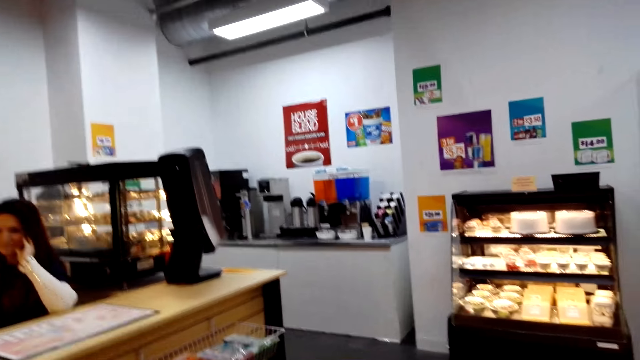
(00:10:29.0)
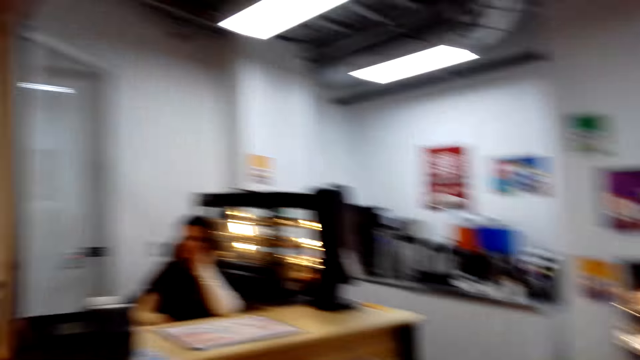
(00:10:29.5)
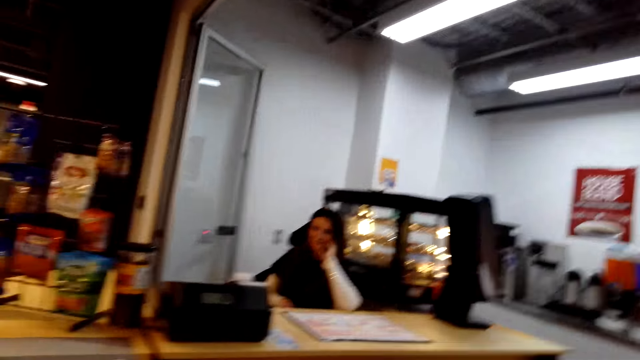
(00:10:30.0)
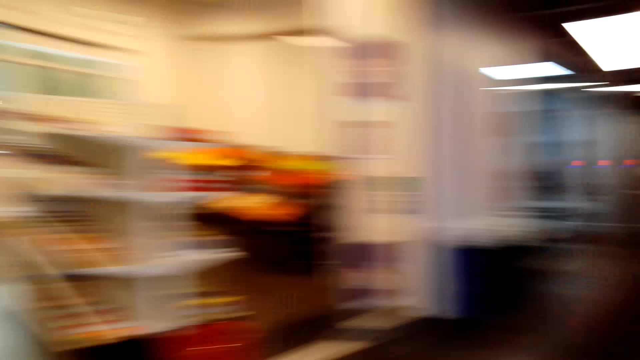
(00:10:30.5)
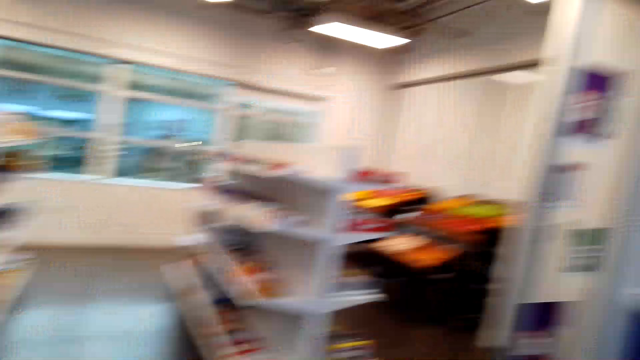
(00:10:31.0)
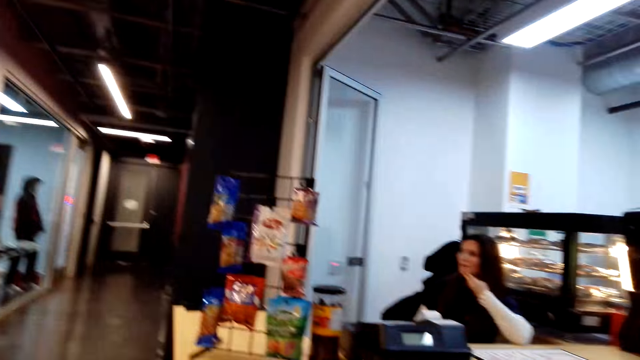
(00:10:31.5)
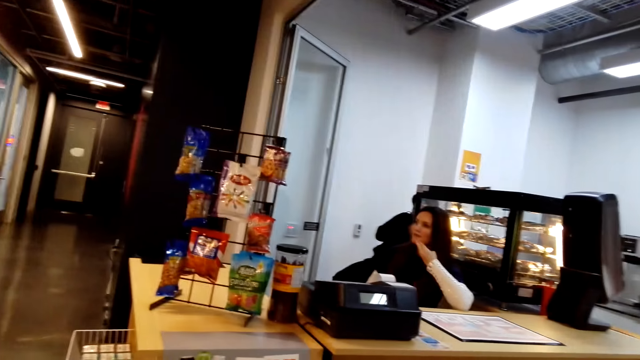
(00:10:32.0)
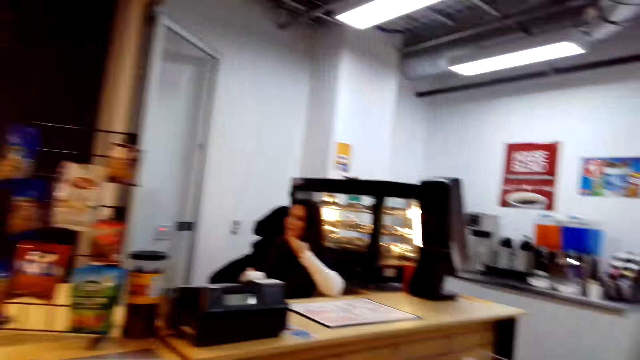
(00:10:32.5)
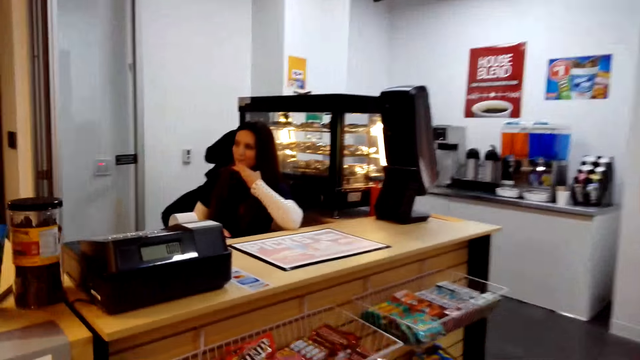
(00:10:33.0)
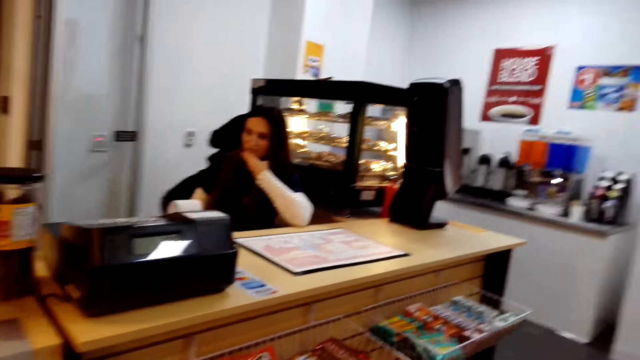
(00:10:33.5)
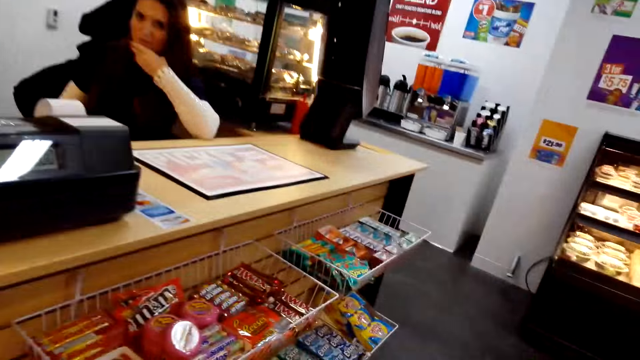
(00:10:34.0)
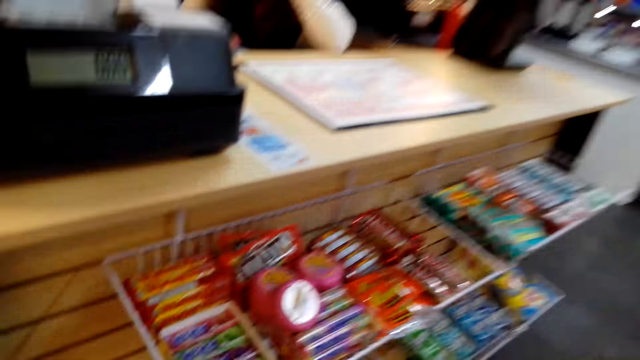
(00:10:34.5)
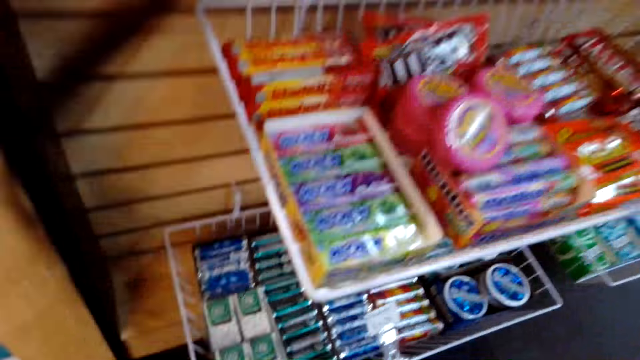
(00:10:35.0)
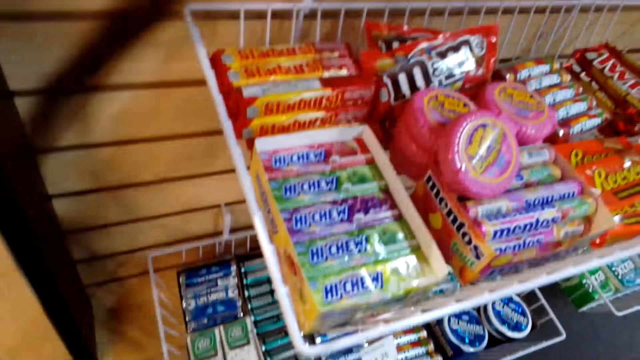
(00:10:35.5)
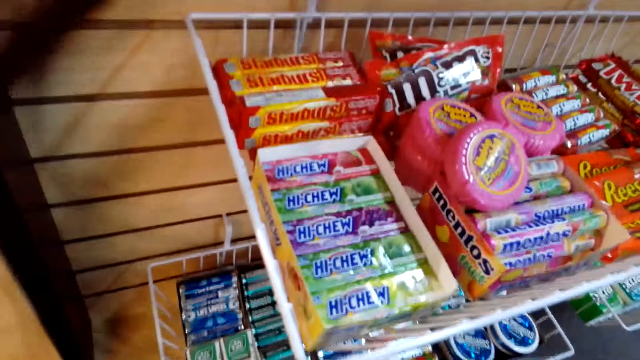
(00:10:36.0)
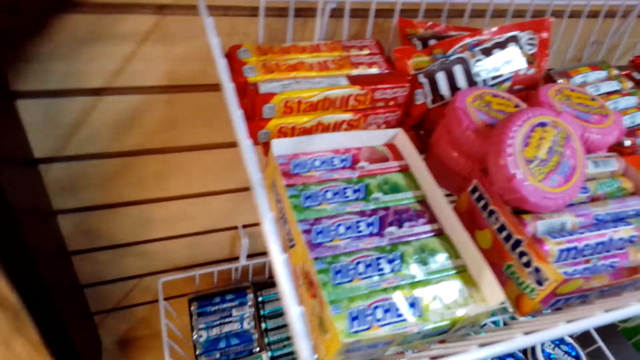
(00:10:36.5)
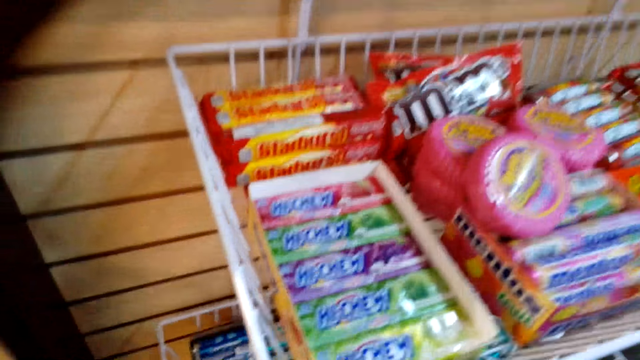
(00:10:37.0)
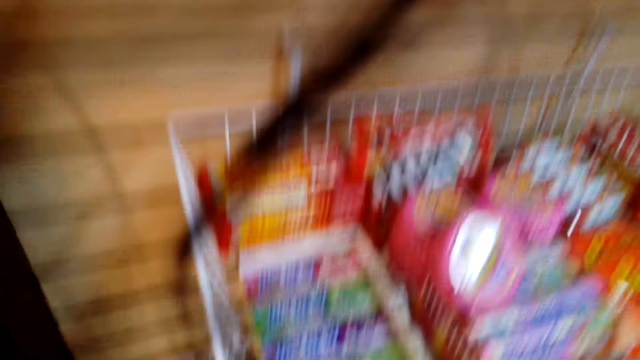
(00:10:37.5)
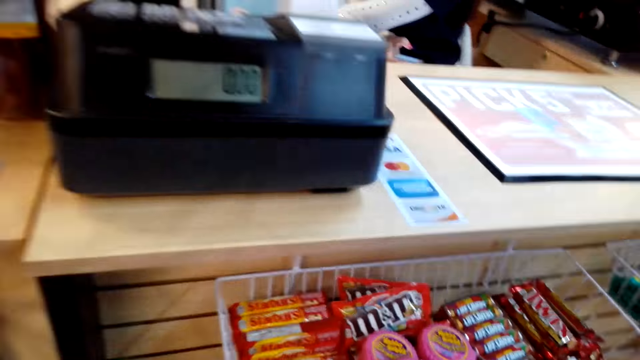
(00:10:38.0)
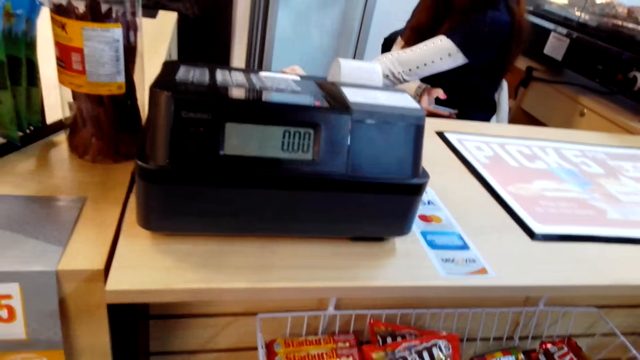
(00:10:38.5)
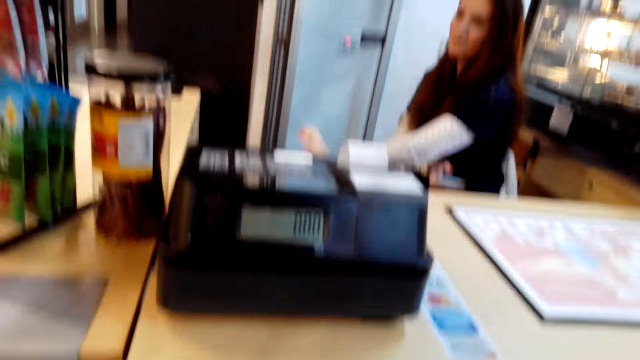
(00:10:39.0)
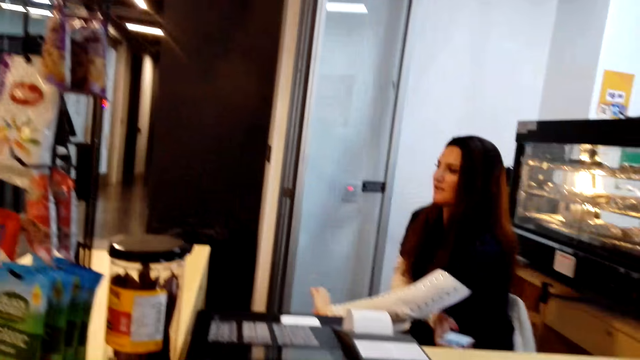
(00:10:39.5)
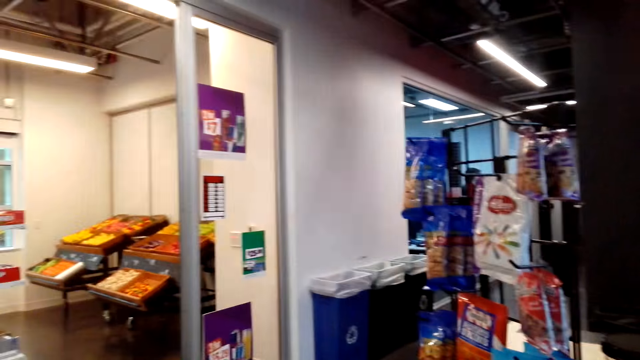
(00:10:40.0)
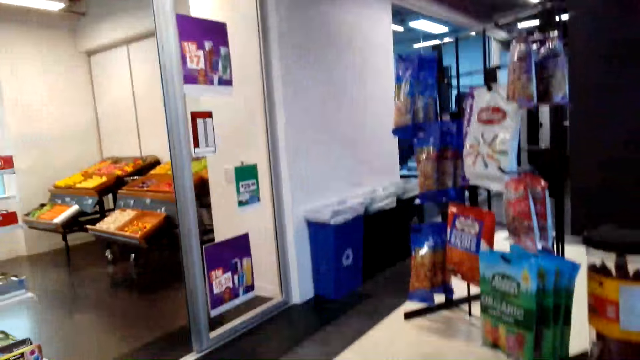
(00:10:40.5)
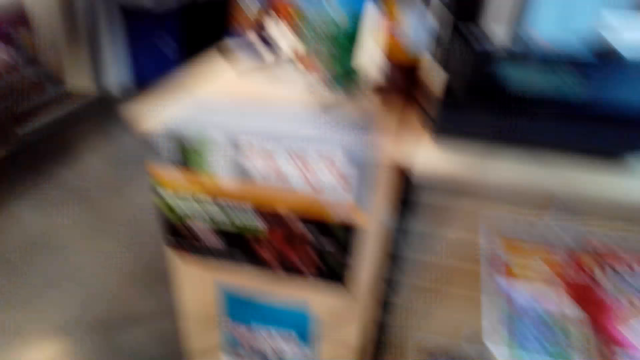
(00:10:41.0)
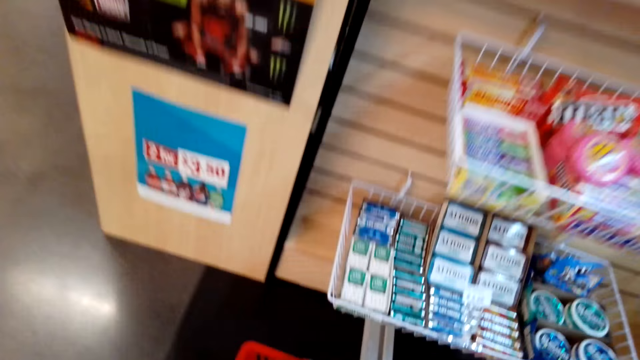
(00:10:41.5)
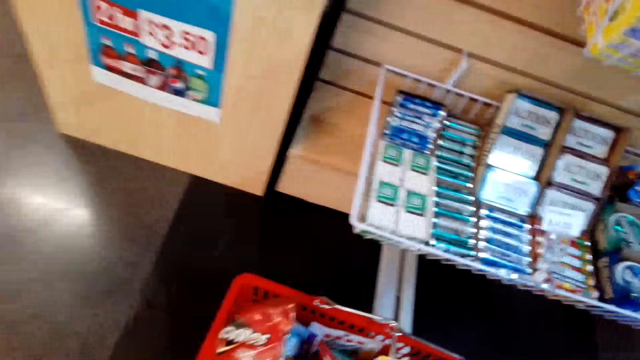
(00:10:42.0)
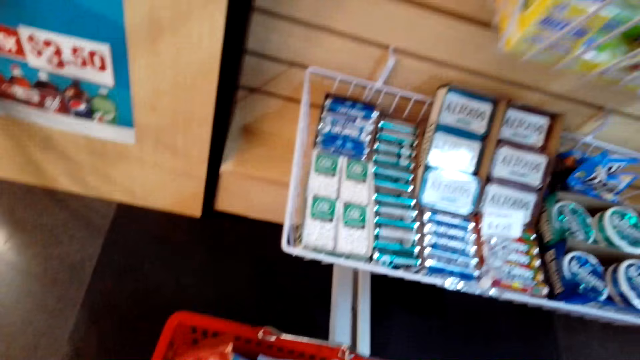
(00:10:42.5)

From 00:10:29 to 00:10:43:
The camera wearer looks around the supermarket. They put down a shopping basket. They look at the items on the shelves. They look at the door.

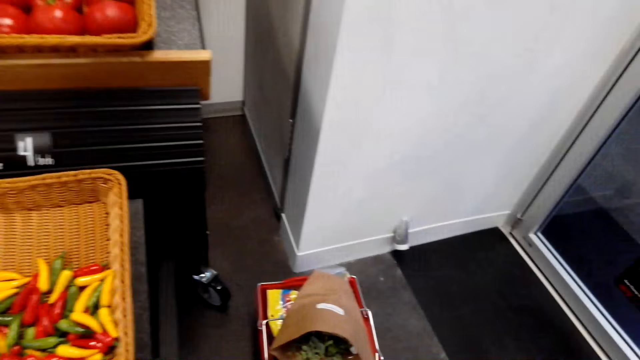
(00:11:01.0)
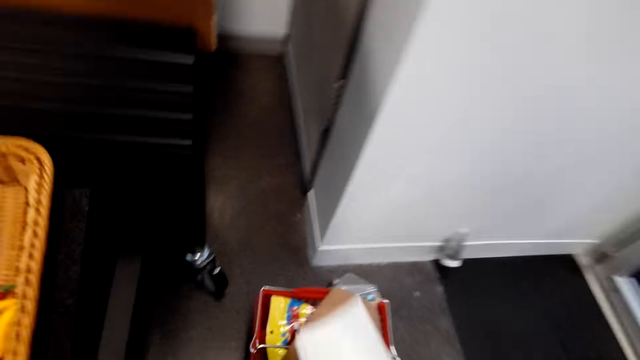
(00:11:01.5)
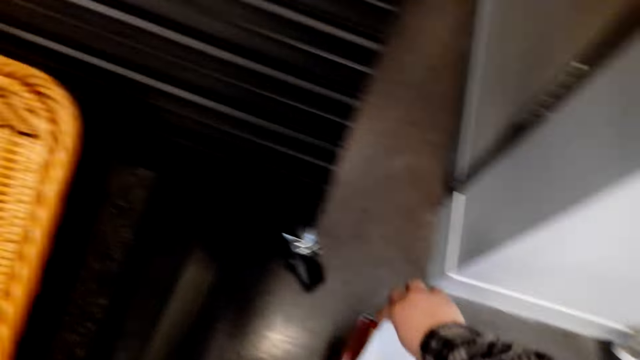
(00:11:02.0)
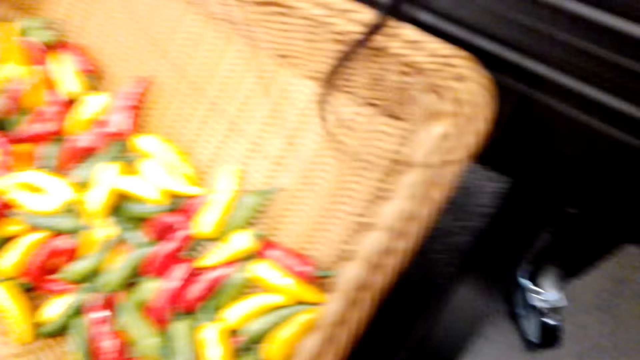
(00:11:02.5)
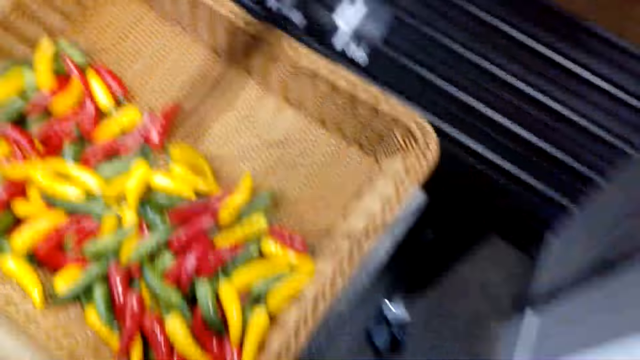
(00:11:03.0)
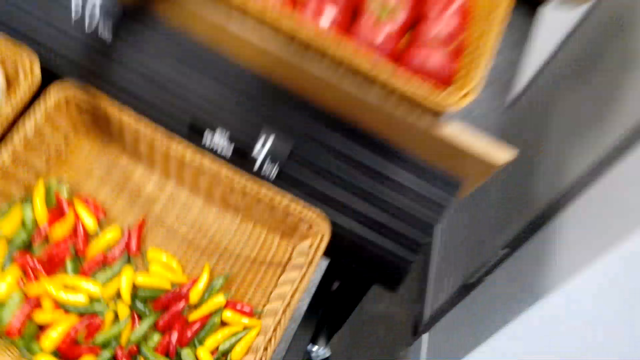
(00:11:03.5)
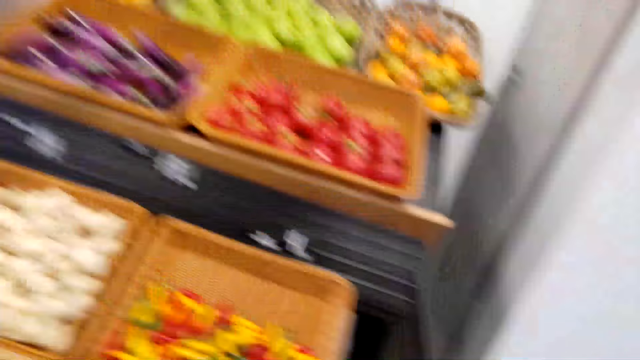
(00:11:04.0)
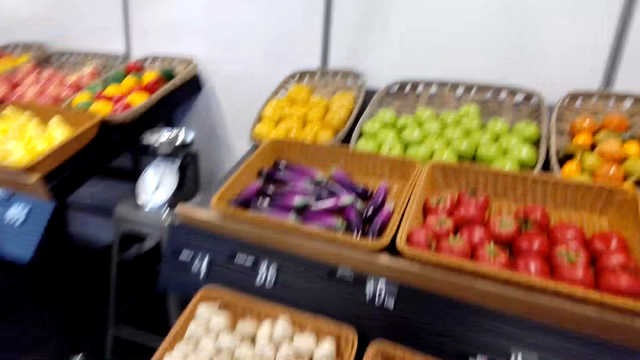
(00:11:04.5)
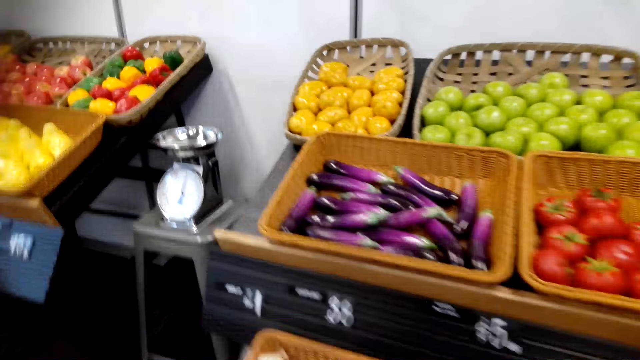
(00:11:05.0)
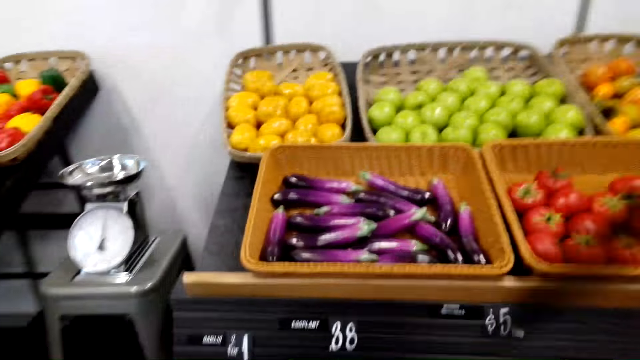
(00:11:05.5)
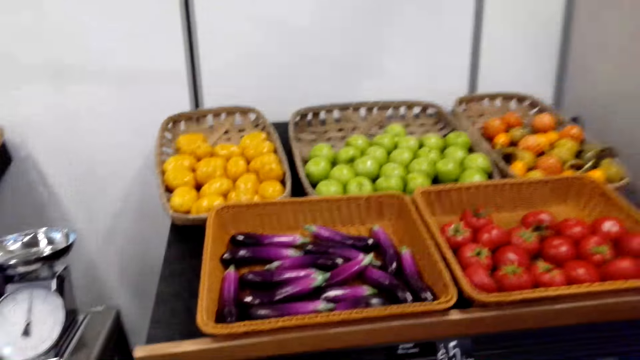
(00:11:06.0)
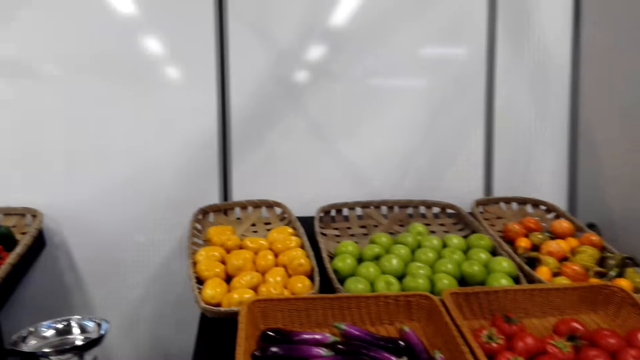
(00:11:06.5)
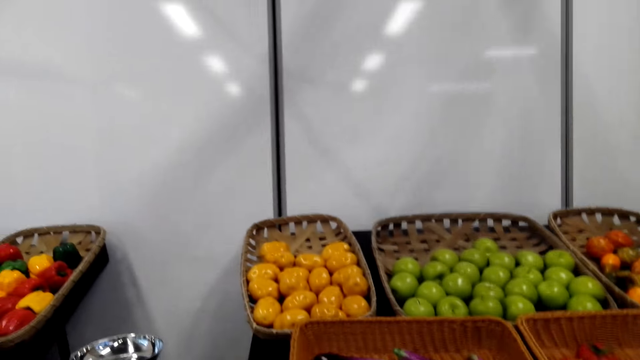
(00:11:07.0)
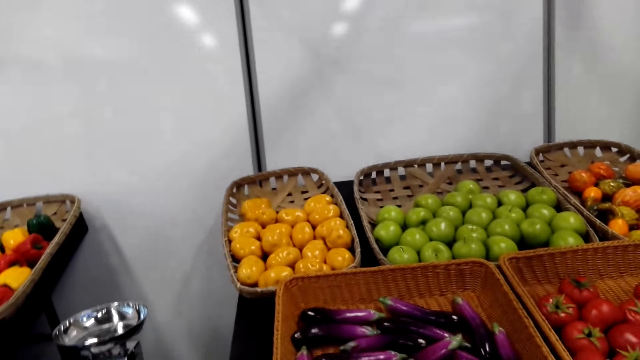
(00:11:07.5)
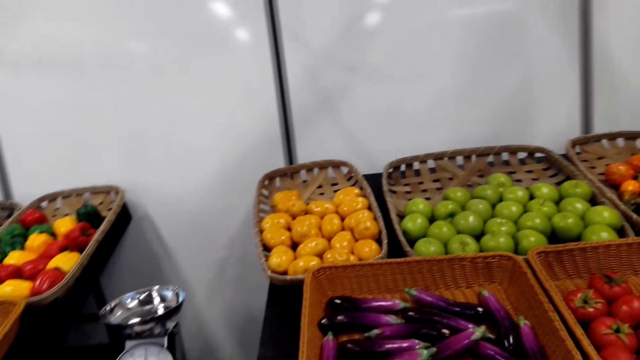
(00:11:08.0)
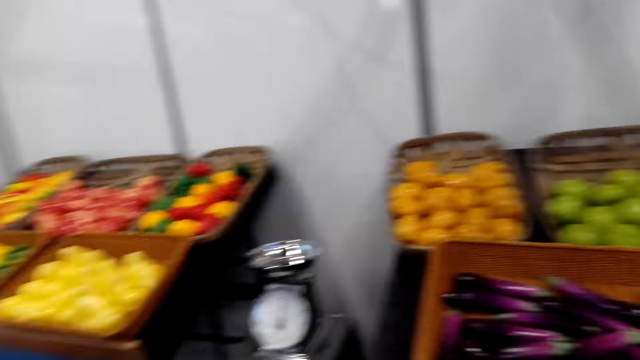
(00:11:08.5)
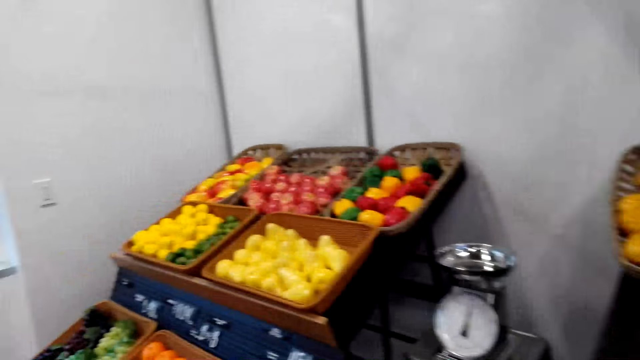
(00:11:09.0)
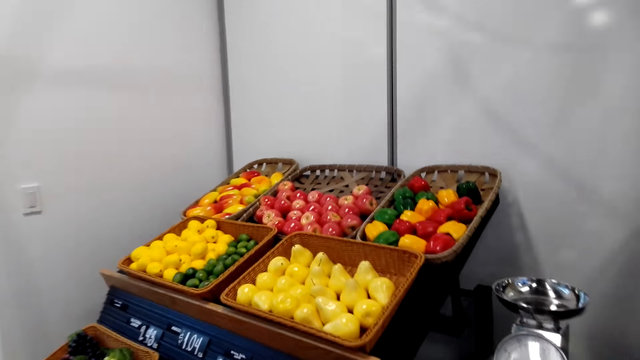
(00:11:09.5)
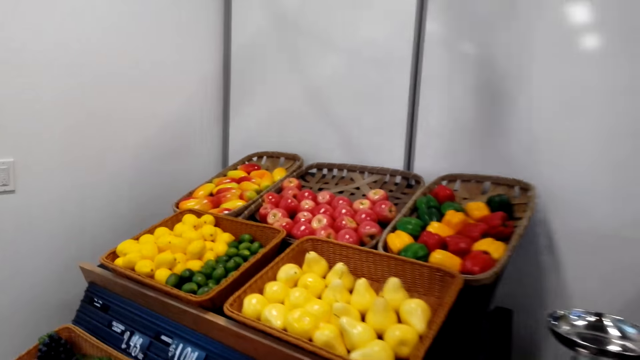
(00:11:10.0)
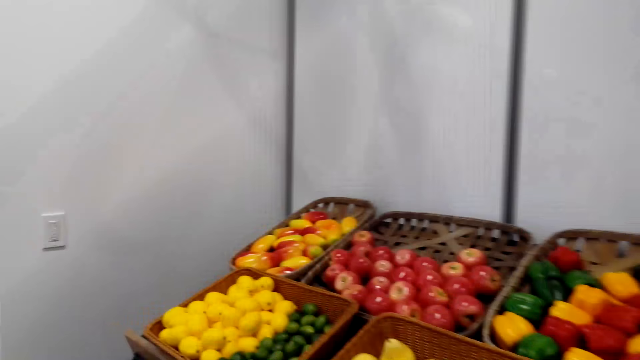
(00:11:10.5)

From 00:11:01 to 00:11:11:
The camera wearer puts a paper in a shopping basket. They look at the groceries. They pick the eggplants.
